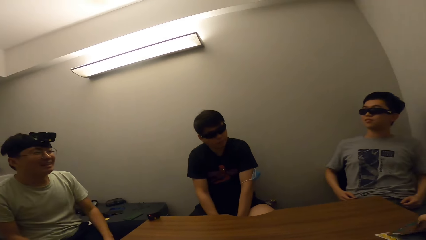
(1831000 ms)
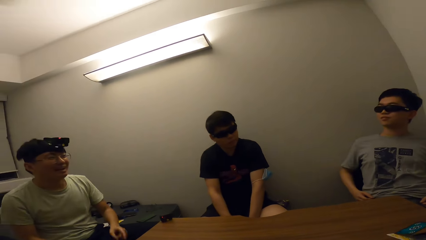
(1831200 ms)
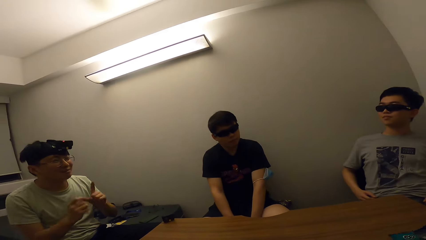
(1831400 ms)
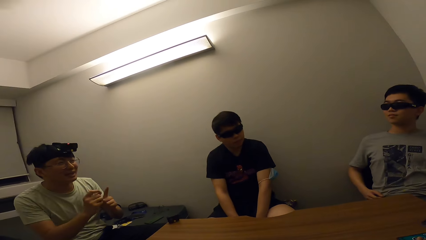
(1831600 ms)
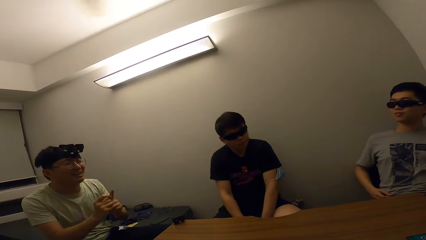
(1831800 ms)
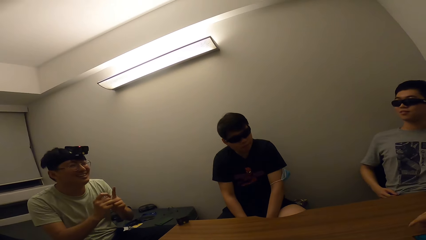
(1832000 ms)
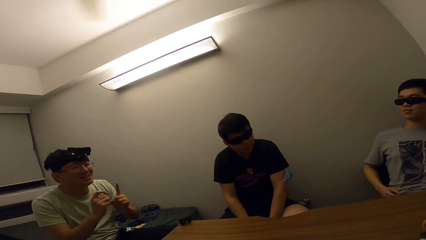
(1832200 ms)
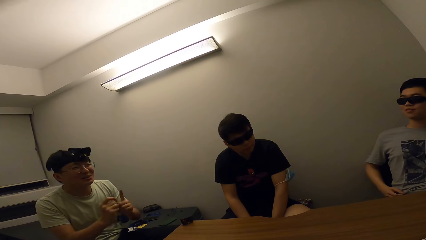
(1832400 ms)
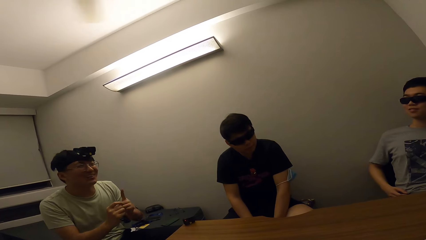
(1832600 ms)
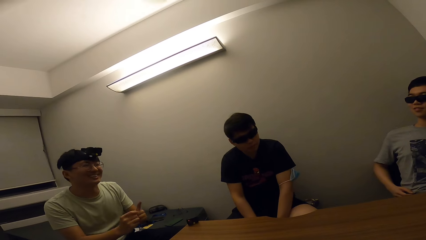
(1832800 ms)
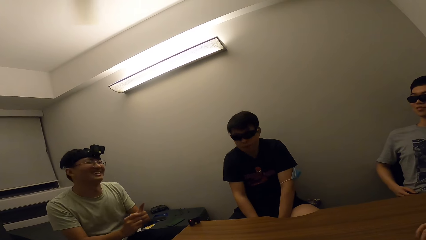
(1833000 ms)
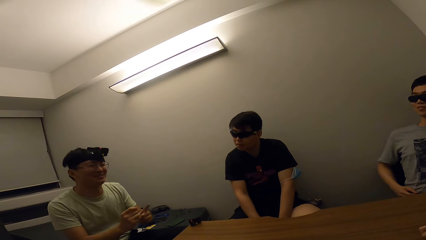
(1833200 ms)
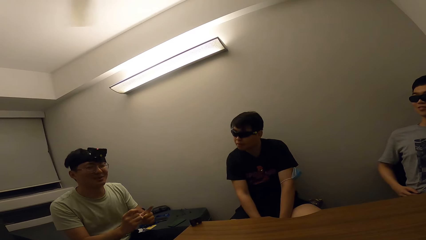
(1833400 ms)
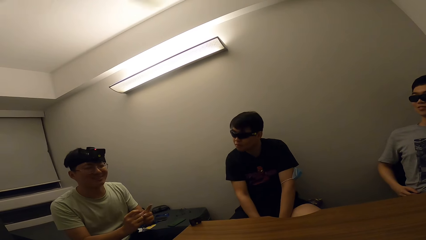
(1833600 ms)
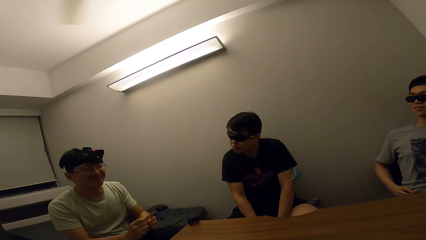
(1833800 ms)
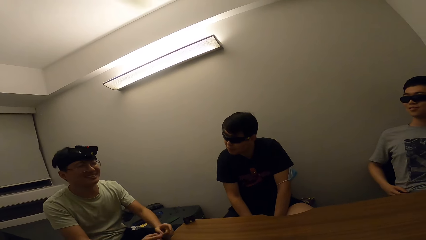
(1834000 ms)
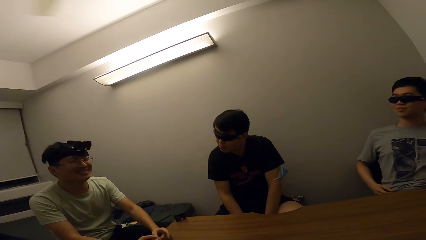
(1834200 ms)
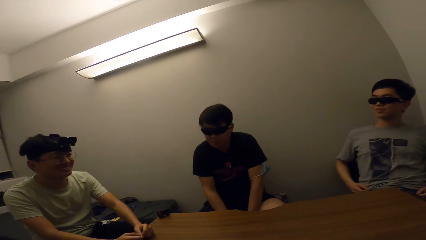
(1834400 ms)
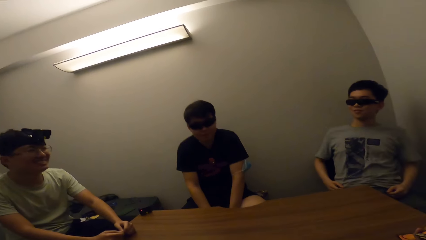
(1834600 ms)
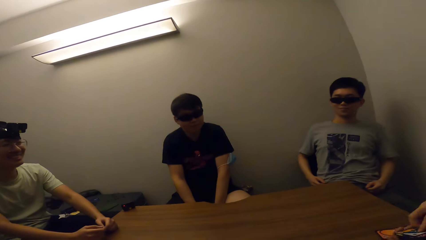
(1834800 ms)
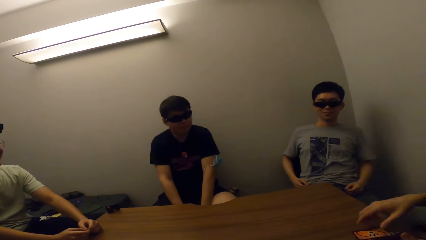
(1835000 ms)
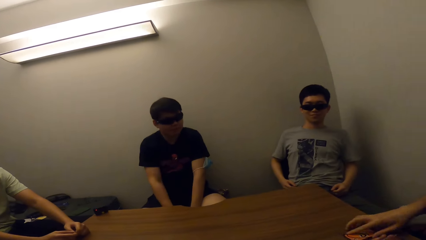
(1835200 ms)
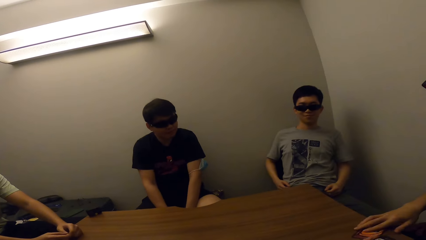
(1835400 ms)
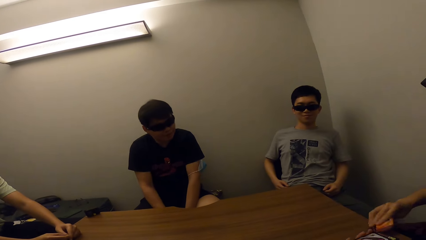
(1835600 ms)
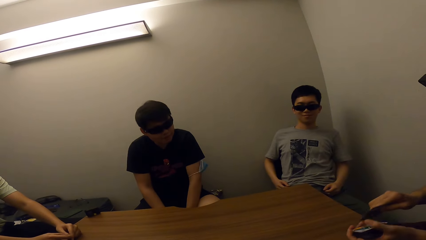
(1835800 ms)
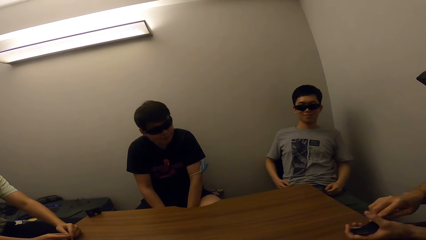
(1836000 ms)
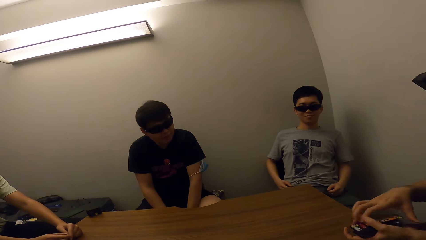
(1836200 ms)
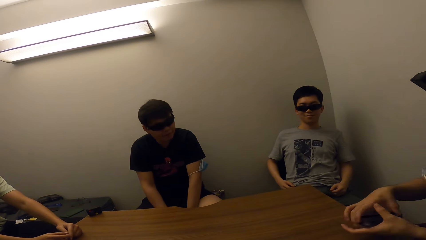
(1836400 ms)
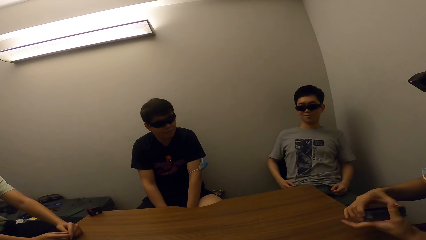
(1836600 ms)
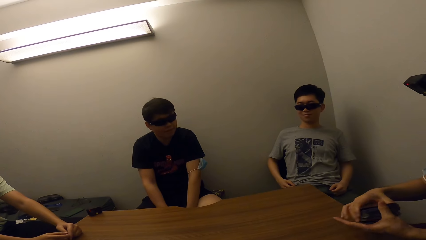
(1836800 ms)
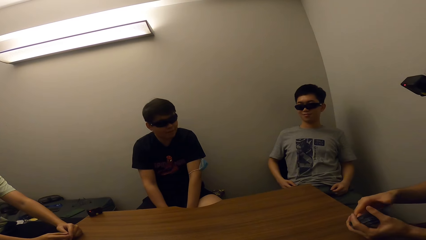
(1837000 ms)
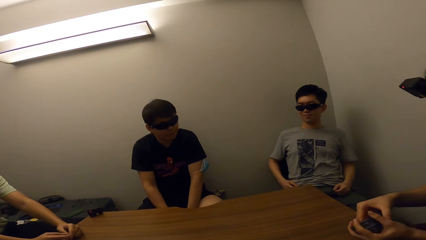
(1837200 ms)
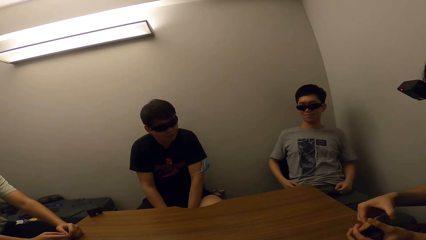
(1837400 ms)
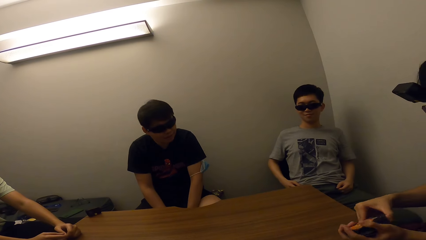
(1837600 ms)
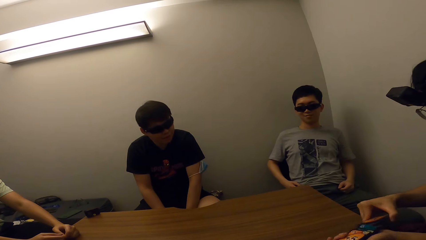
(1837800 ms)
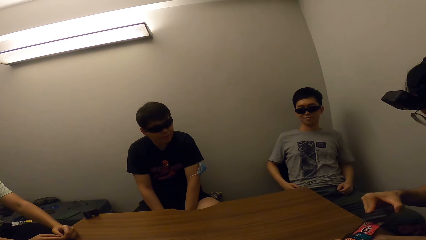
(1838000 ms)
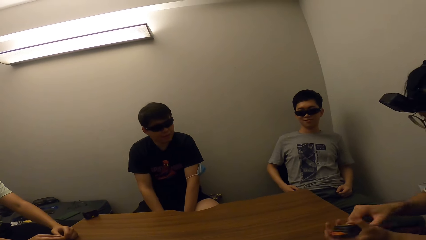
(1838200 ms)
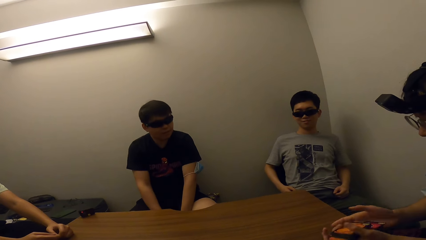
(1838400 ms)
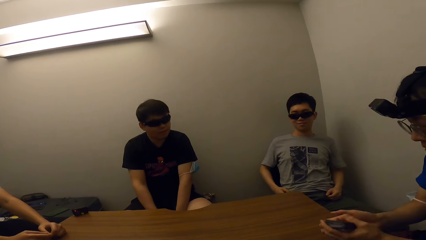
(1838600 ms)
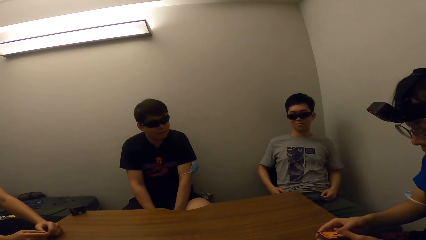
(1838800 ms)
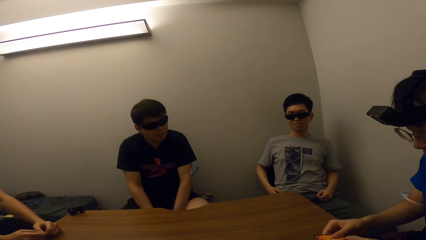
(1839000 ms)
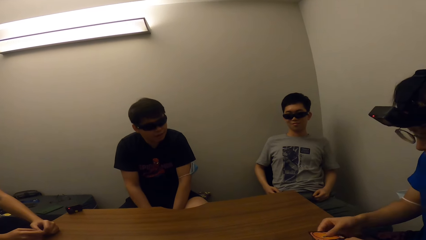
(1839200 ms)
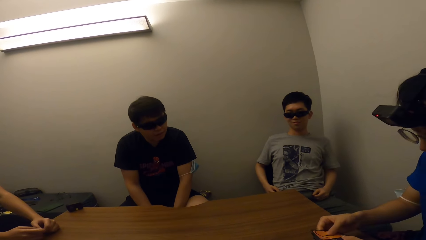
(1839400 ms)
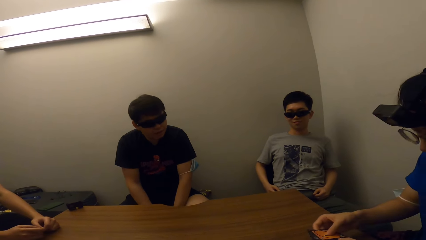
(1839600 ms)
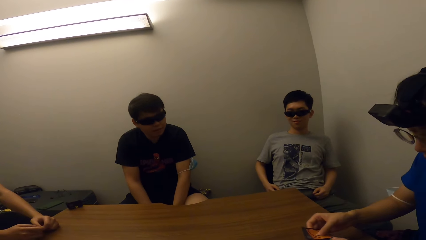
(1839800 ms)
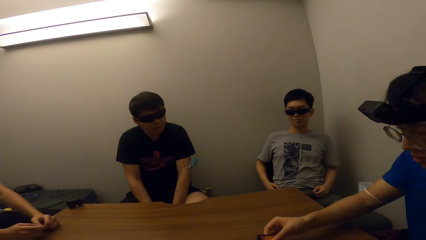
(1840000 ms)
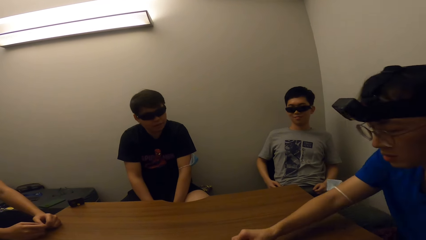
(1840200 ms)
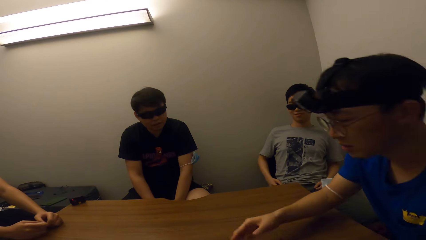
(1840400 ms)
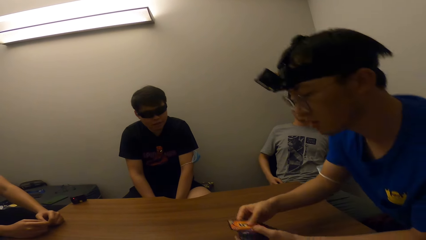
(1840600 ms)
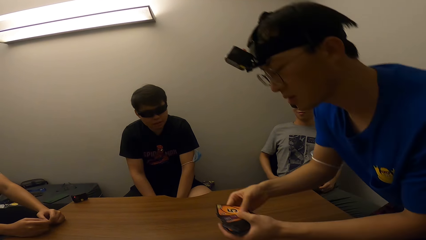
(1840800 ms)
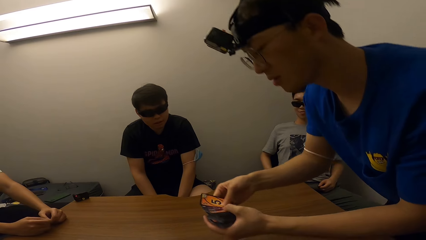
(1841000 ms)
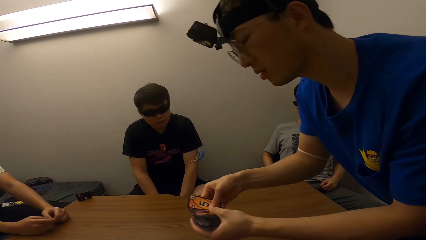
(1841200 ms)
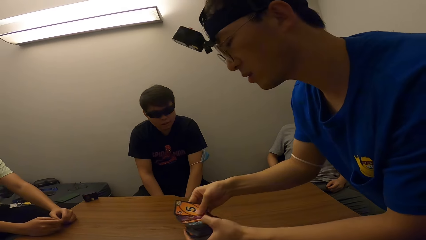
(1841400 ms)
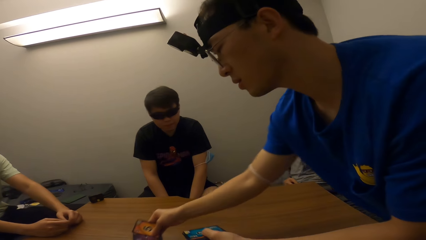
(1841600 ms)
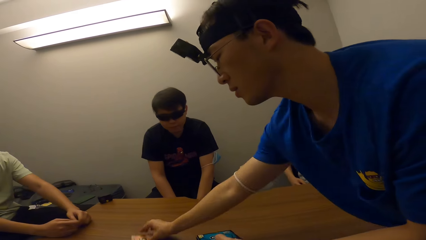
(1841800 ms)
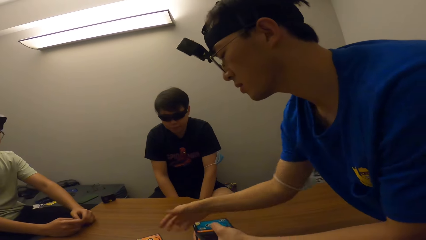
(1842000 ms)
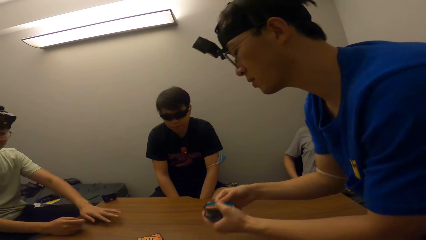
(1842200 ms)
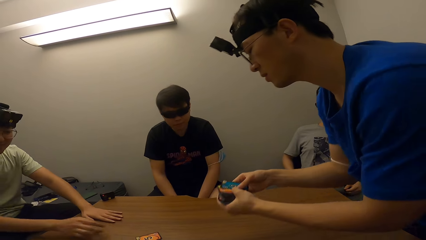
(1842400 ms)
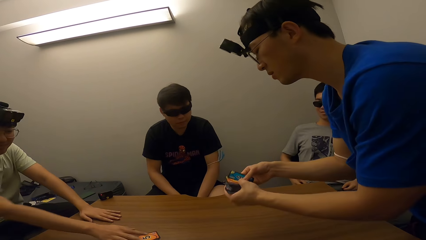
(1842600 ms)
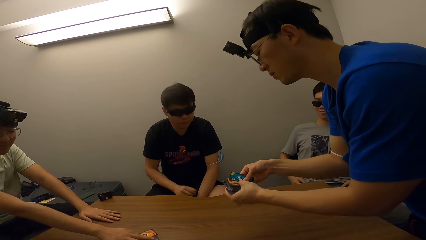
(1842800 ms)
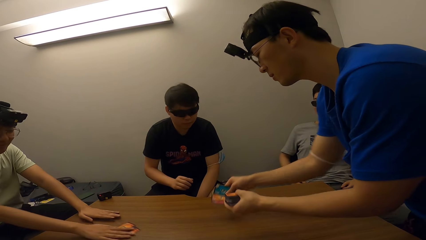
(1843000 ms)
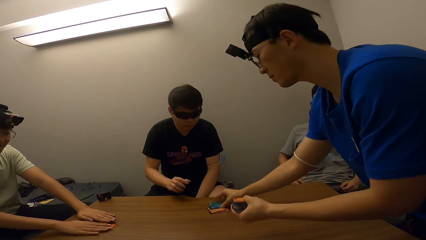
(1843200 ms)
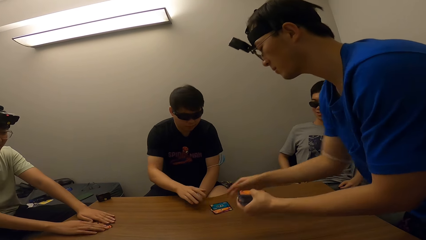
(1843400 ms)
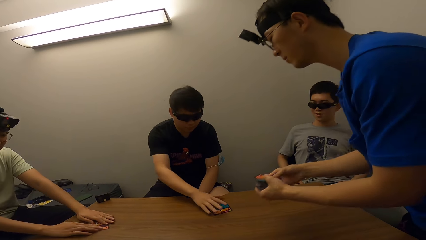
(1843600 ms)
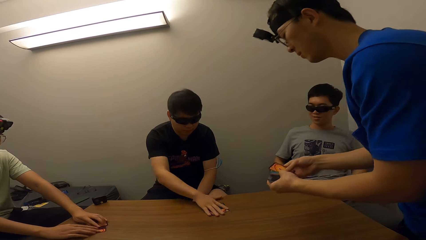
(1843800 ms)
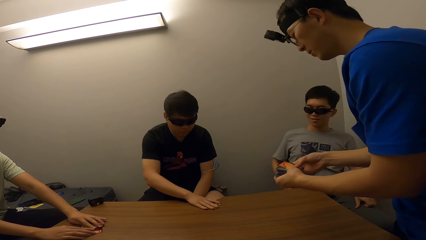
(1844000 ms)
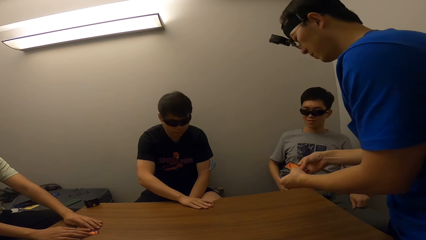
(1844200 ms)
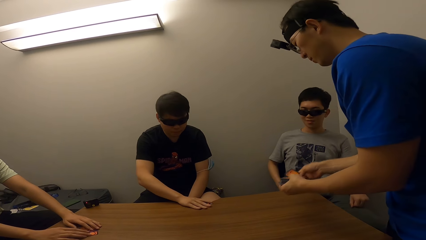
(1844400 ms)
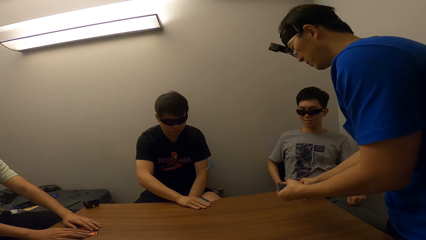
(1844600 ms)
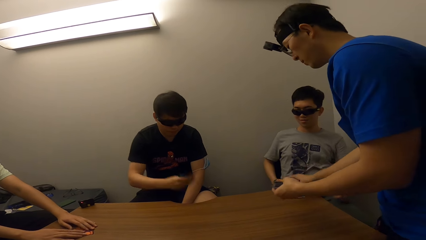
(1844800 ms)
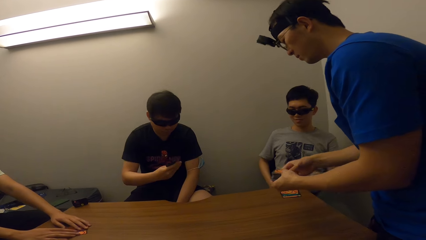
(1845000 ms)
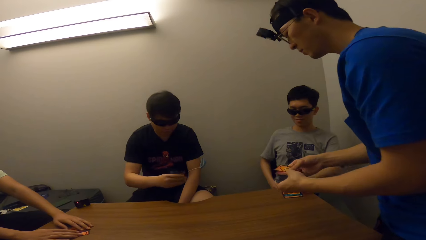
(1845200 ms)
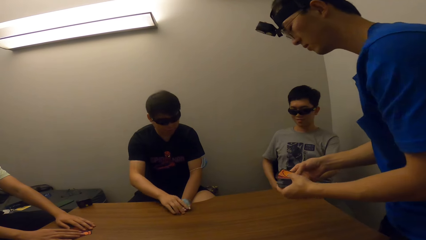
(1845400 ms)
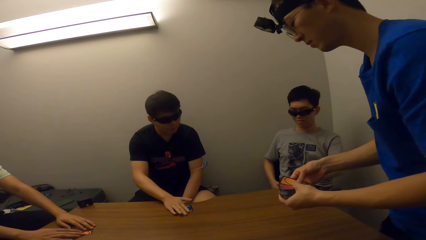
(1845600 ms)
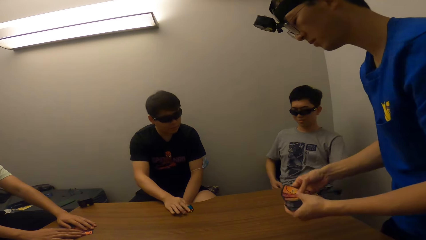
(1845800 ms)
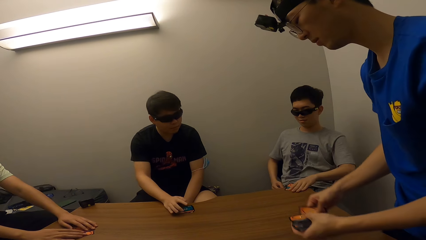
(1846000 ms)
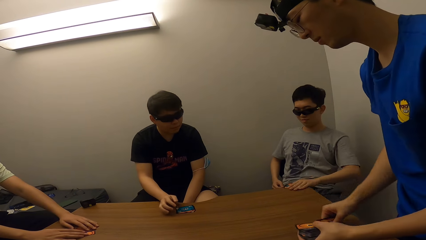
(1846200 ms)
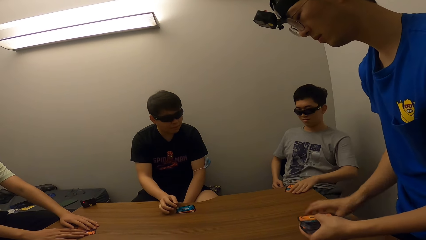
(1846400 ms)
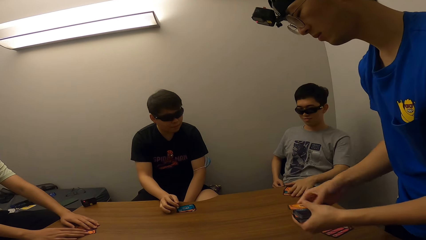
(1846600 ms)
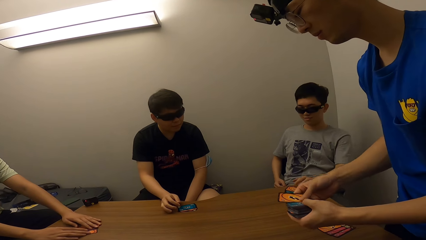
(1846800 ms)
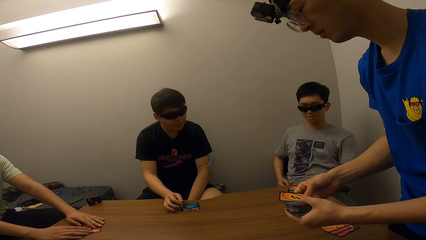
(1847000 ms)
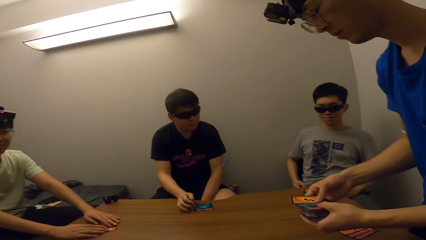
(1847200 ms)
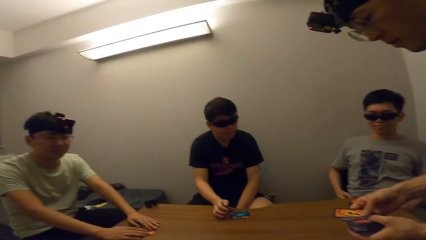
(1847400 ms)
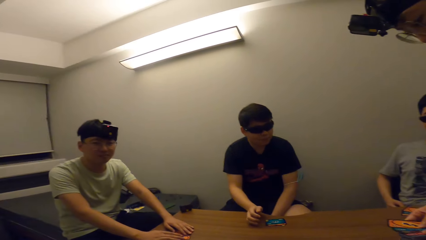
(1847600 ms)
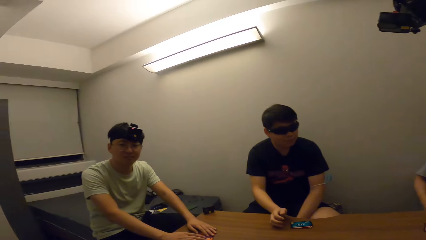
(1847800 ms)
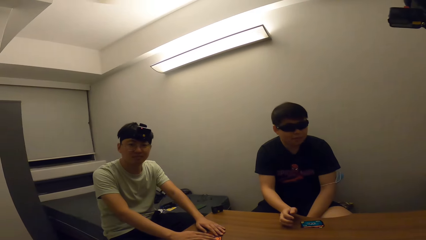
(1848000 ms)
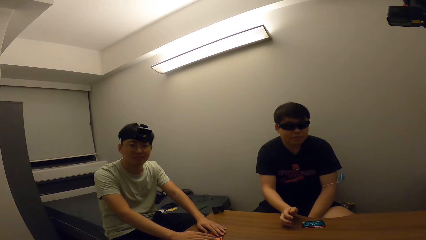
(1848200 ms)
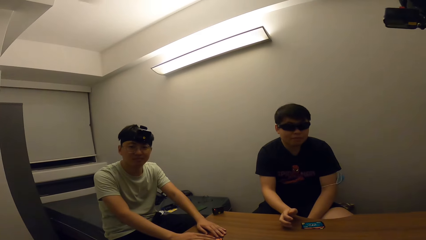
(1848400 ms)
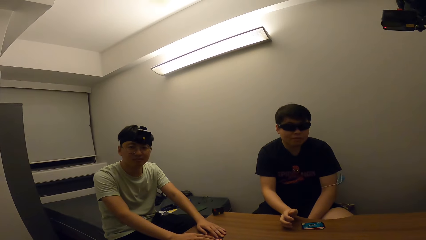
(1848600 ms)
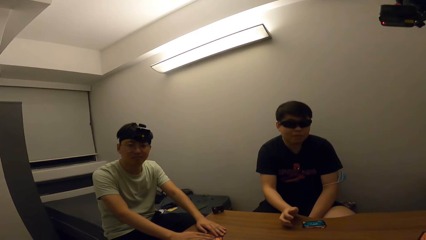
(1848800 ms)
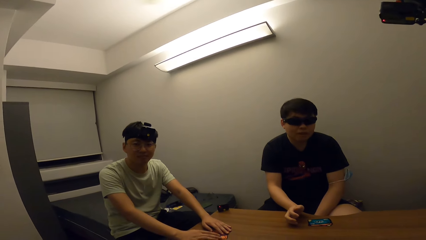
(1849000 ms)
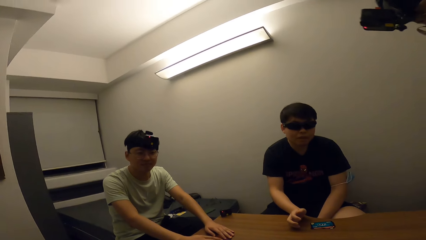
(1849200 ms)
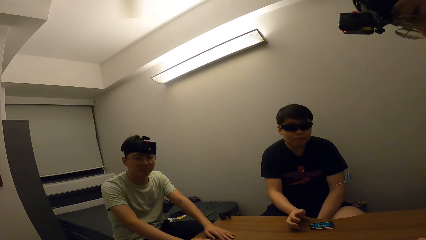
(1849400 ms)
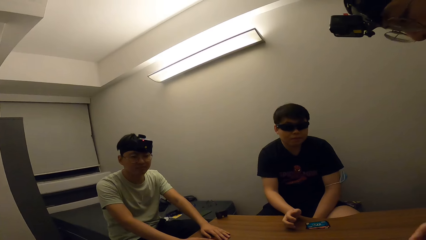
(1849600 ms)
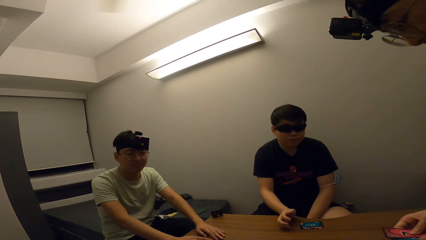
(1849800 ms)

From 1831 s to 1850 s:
A man interacts with another man. The first man talks to the other man. The second man picks cards on the table with his right hand, arranges the cards with his hands, drops some cards for the camera wearer with his right hand, stands up with cards in his hands, and drops some cards for the first man with his right hand. The first man picks the cards from the table with his right hand. The second man drops some cards for a third man with his right hand. The first man moves cards to his side. The third man moves cards to his side and picks the cards from the table with his right hand. The second man drops some cards for a fourth man with his right hand. The fourth man picks the cards from the table with his right hand. The second man drops some cards on the table with his right hand. The fourth man moves cards to his side. The camera wearer interacts with the first man. They talk.
